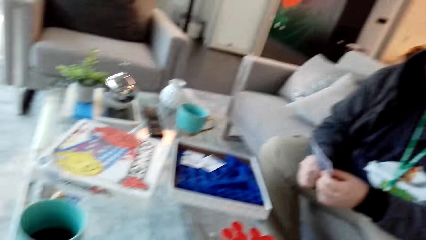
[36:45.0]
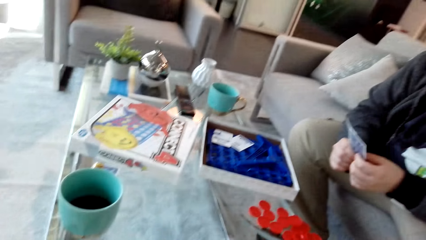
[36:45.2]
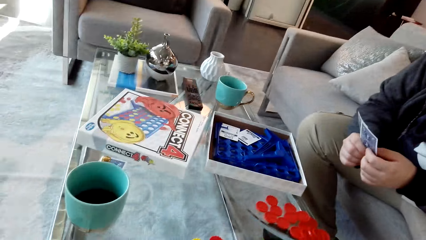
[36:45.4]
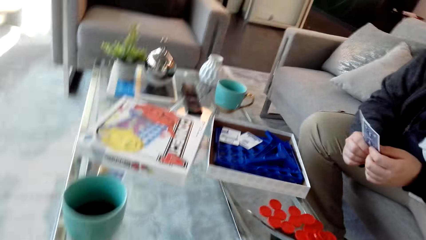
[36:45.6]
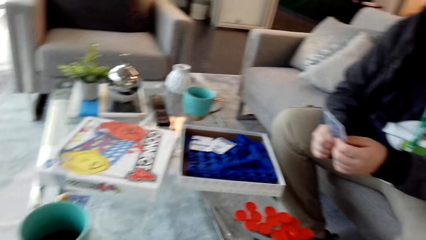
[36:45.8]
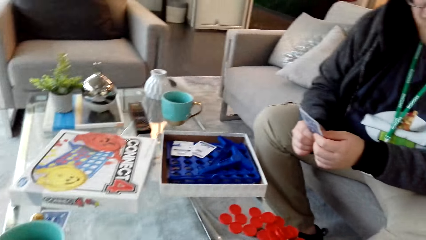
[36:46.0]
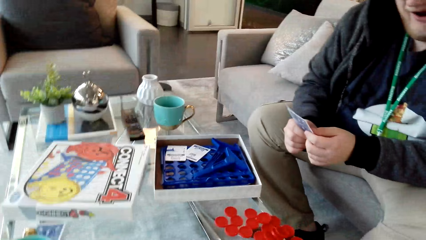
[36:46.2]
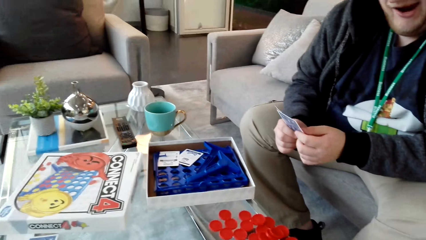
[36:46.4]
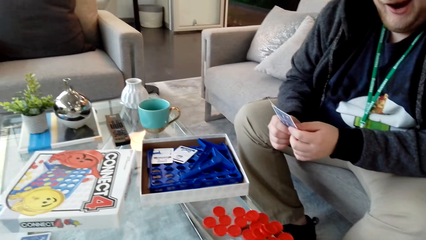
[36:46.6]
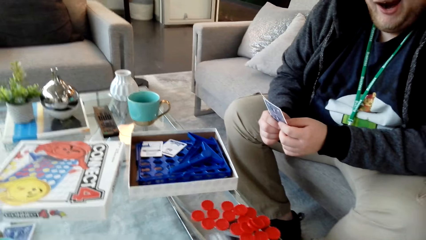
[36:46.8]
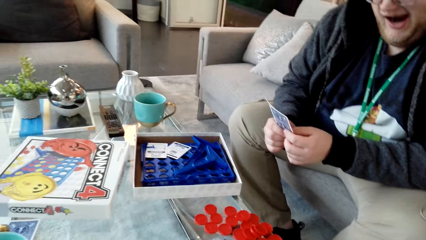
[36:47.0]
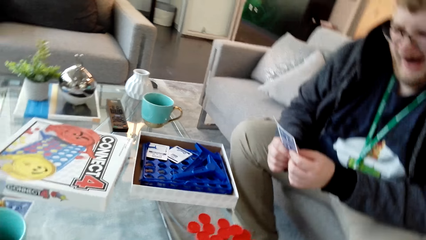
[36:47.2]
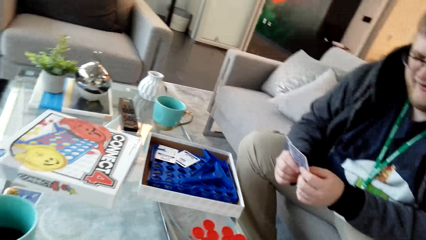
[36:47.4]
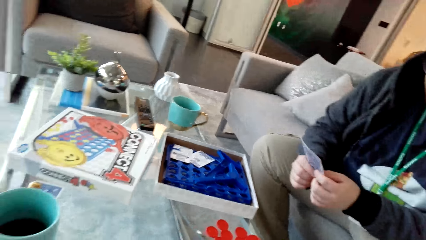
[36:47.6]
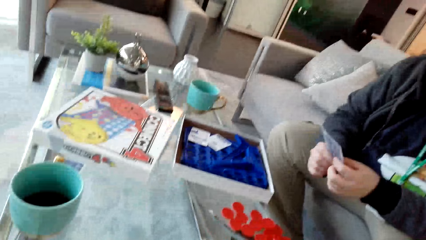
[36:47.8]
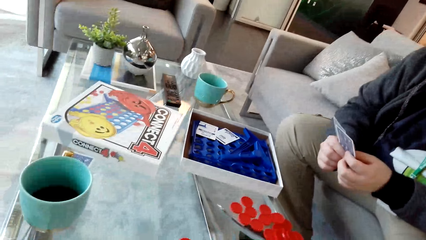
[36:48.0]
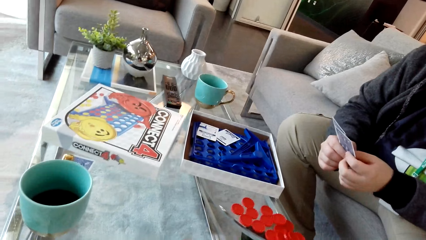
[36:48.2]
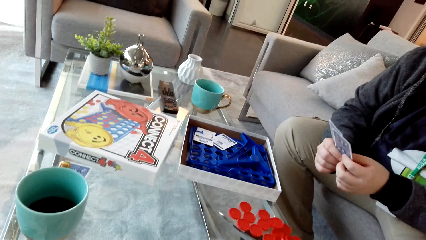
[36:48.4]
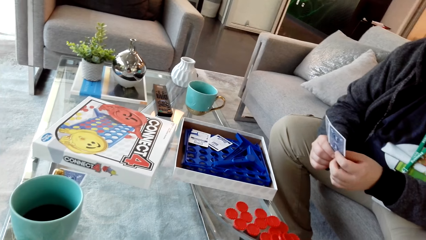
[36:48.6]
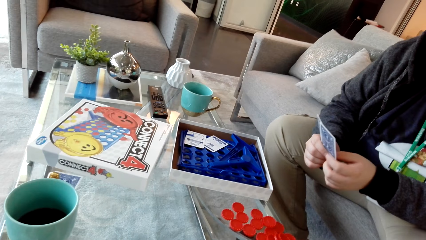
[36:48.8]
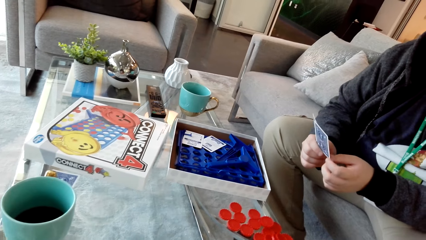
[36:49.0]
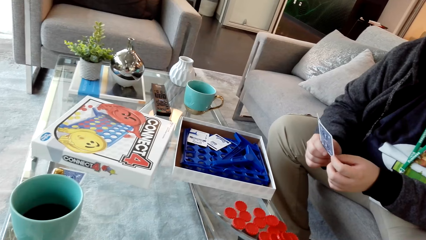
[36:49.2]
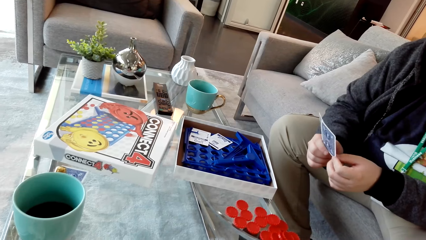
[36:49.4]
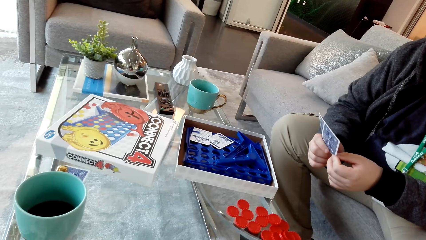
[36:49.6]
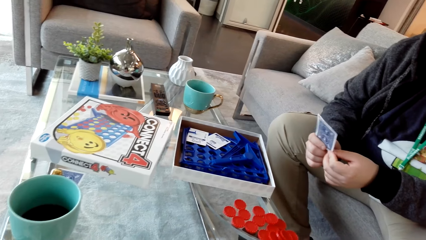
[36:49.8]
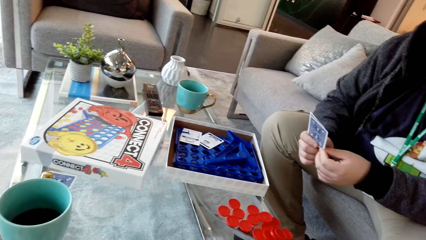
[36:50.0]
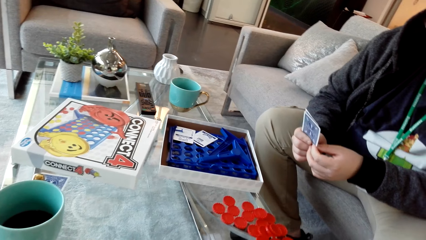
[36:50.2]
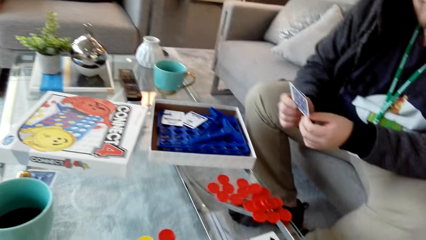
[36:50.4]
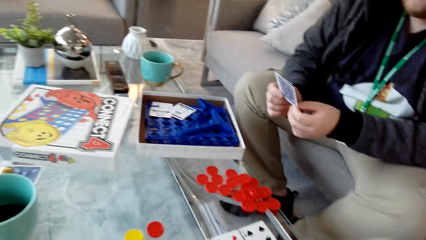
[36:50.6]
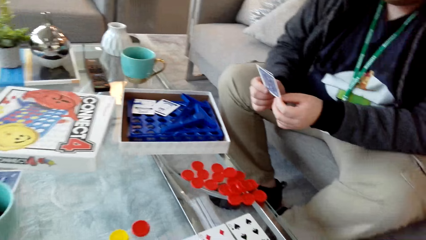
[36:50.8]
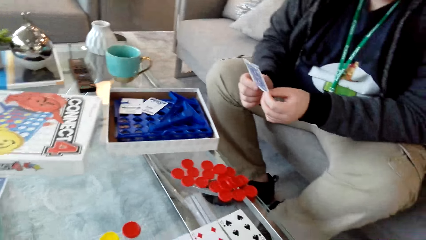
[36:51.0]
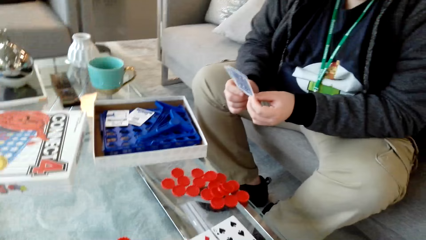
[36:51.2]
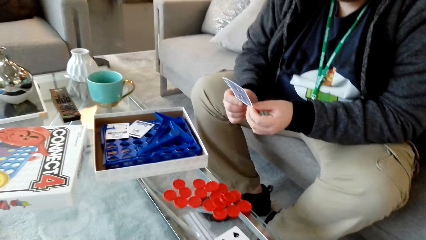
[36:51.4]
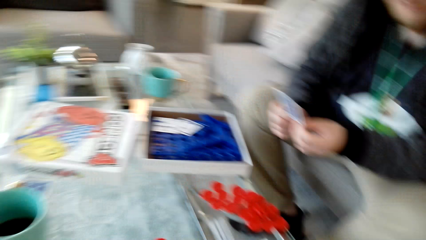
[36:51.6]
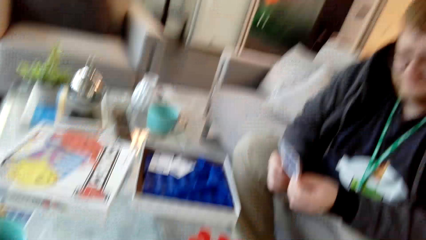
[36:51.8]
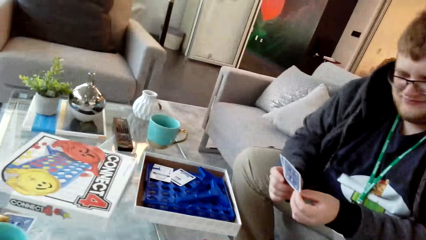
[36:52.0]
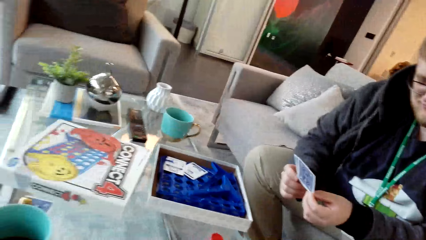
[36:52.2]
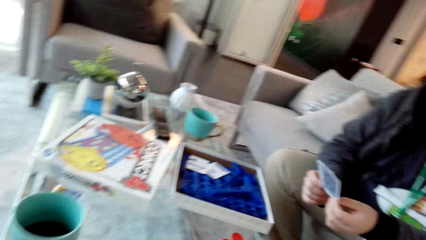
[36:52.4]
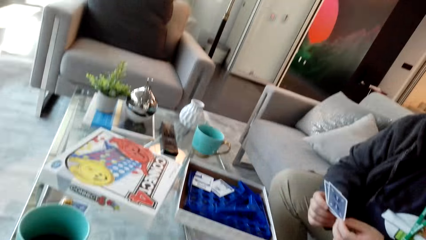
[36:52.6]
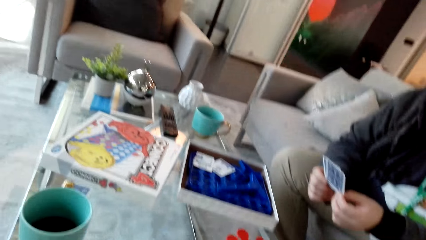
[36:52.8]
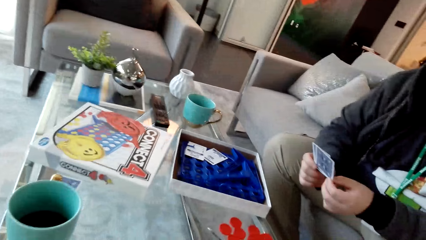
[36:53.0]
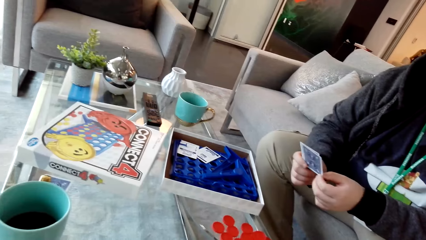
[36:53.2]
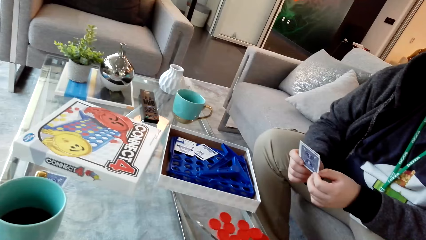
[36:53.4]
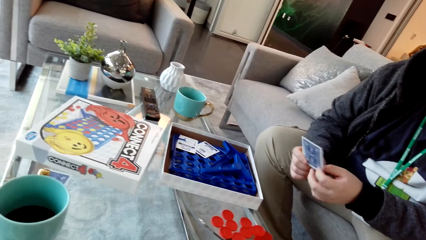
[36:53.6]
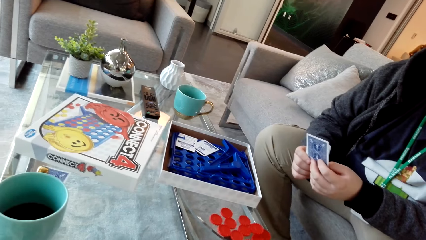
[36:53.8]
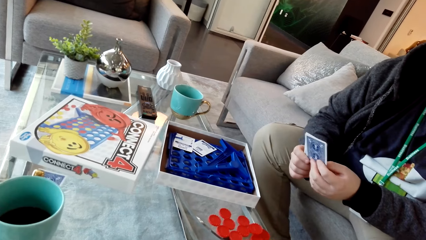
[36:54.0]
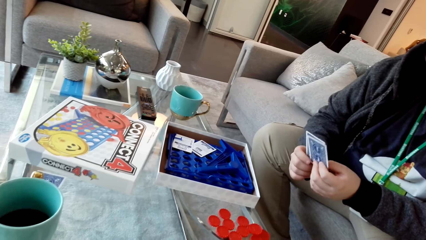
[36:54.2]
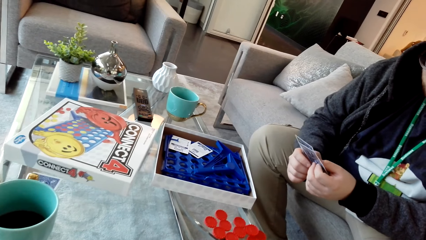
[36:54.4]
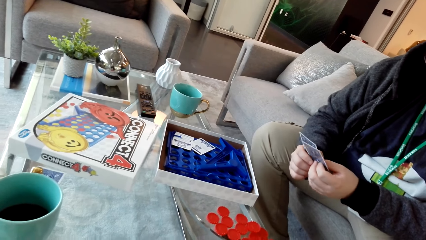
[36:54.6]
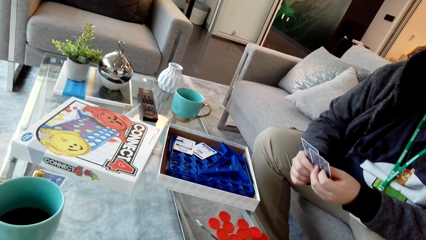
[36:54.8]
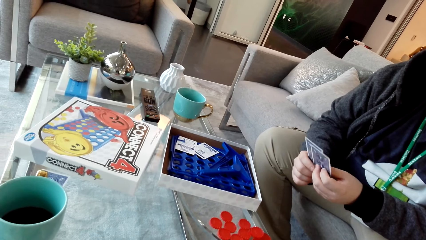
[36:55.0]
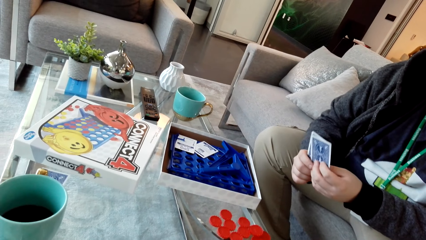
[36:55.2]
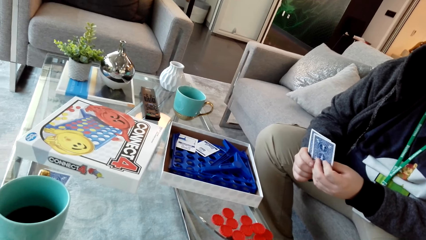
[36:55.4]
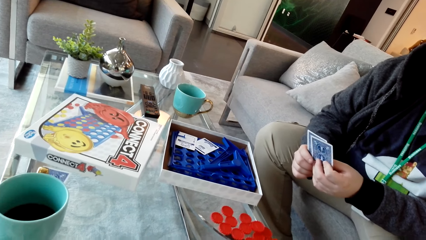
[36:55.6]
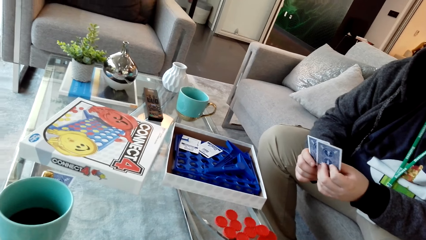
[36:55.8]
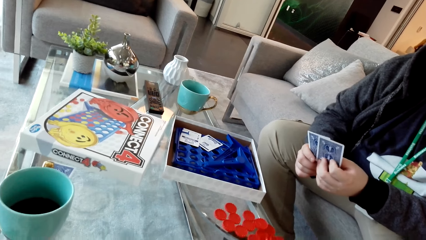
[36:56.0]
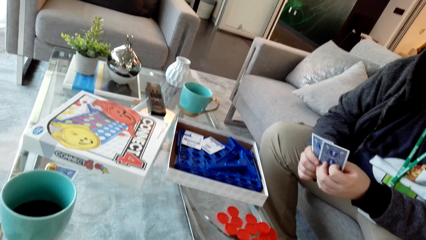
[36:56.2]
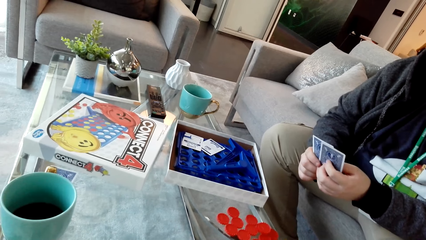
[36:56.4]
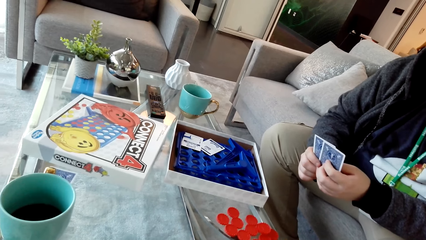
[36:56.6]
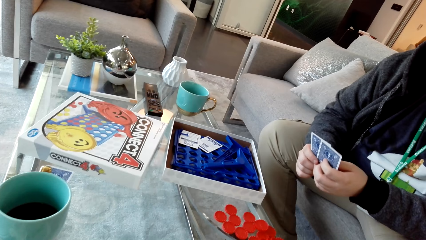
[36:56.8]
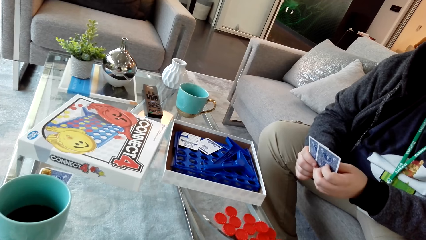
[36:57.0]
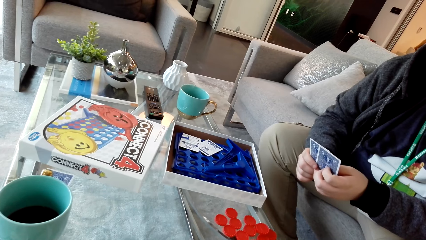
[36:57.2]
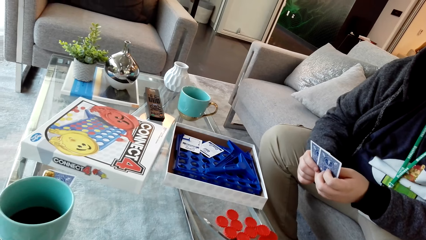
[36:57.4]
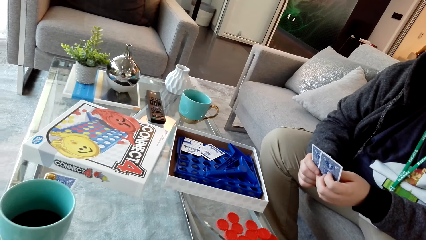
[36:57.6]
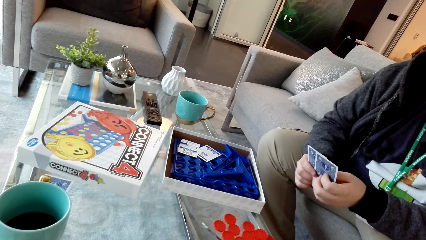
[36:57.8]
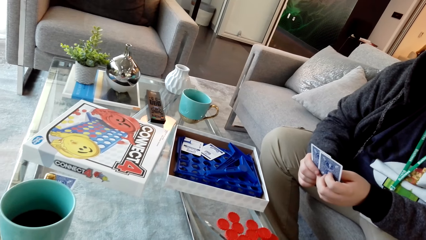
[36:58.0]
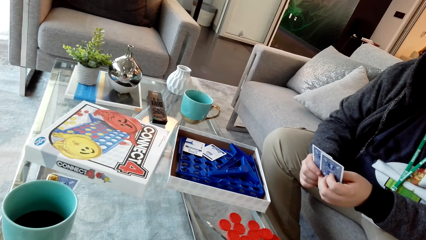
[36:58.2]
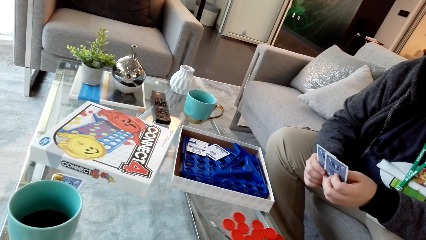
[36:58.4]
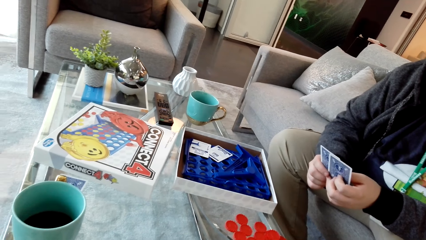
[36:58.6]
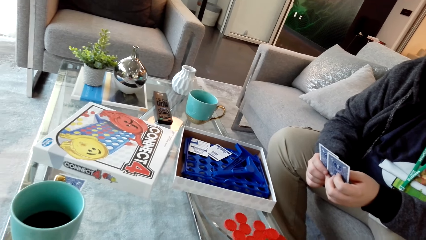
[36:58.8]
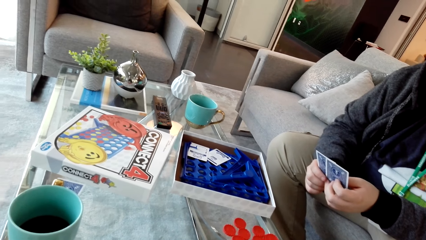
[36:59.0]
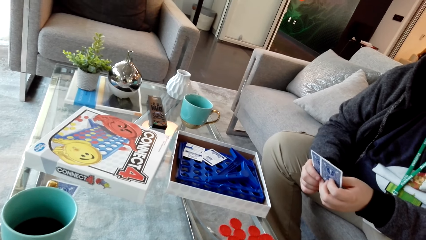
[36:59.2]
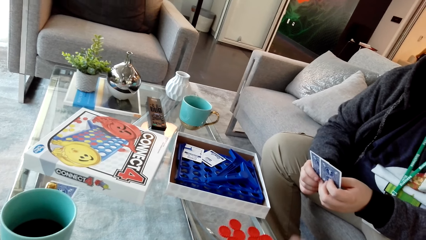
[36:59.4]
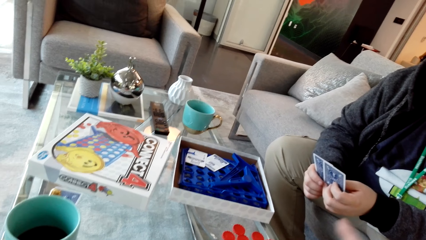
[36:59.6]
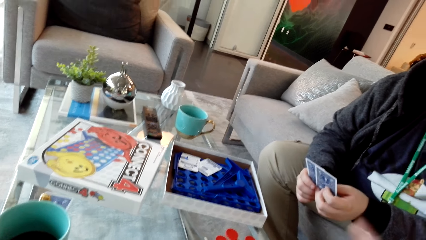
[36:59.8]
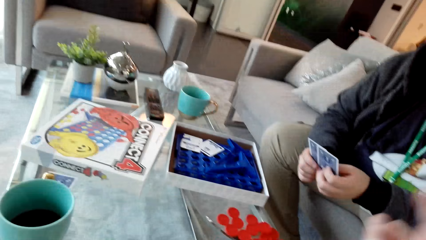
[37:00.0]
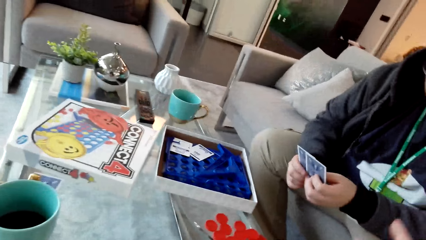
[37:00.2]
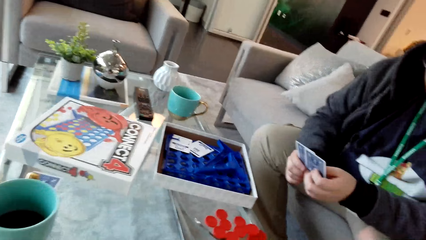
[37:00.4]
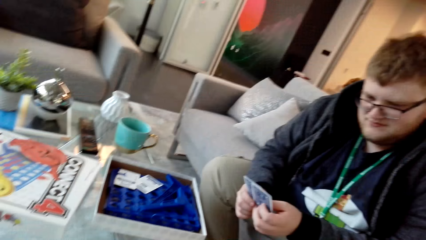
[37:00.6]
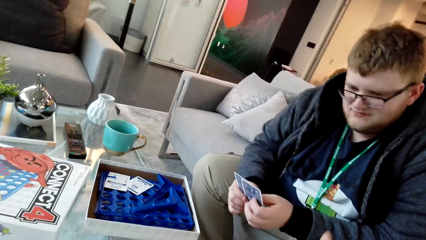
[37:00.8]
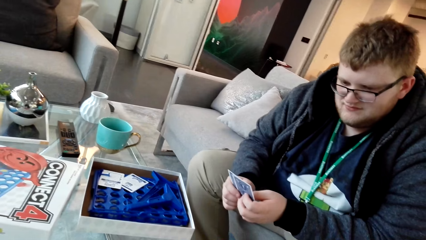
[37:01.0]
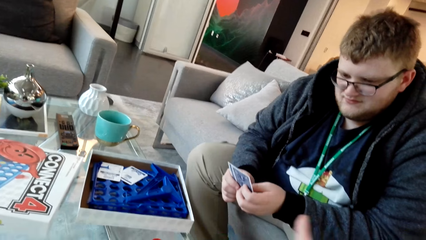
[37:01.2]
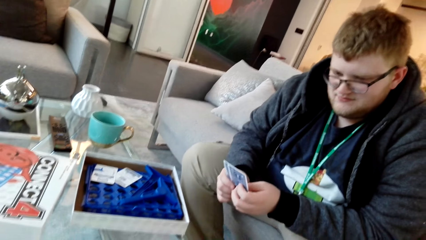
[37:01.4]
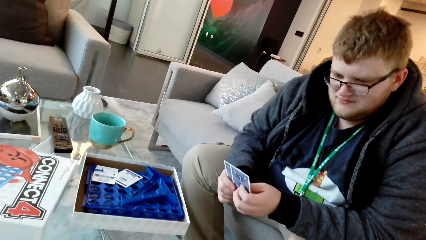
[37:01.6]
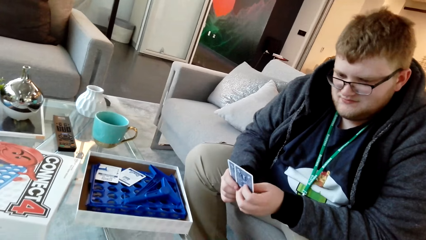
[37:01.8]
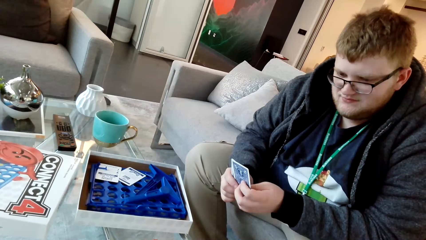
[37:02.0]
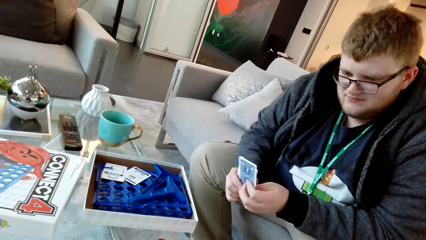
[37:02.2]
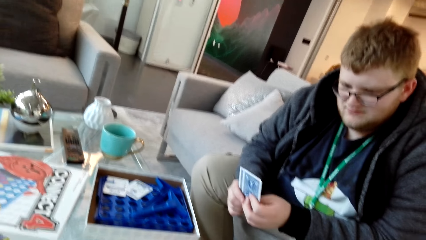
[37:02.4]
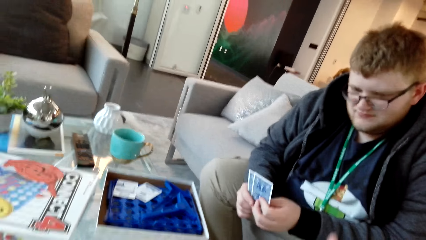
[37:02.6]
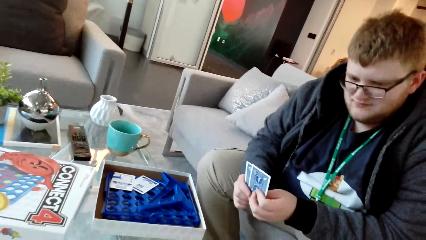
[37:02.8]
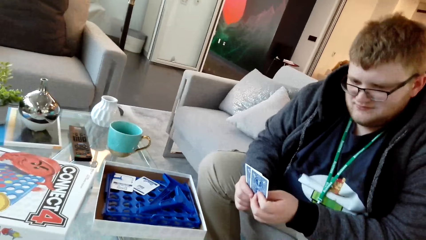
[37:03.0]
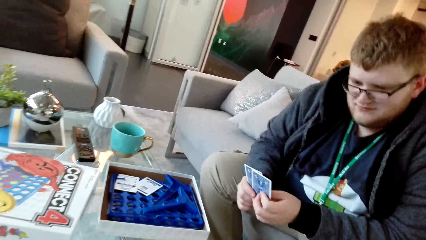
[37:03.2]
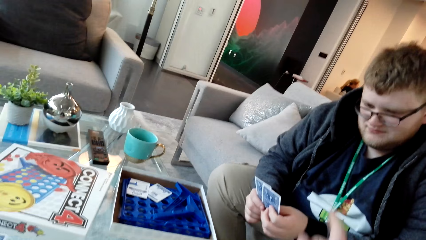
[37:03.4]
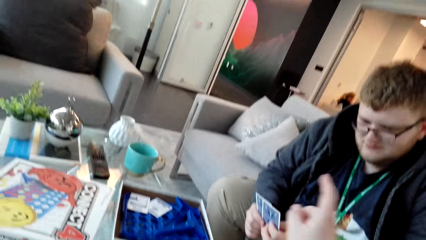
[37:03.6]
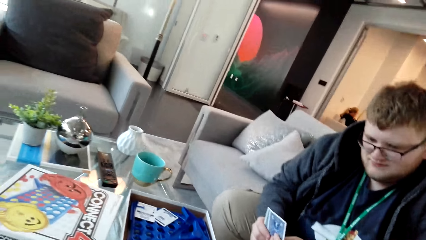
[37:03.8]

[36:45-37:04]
A man examines the cards. The camera wearer talks. The man examines the cards. The camera wearer moves the hand. They point at the cards.
